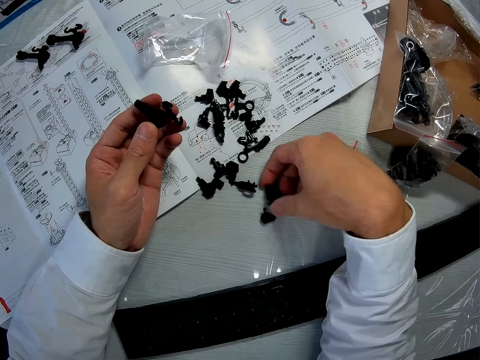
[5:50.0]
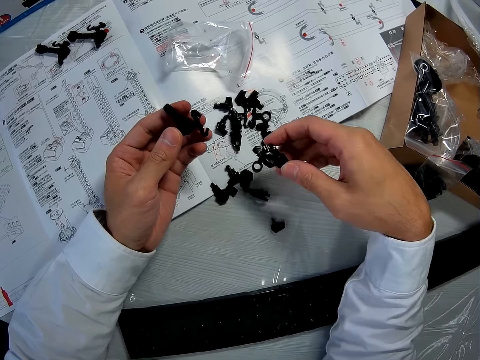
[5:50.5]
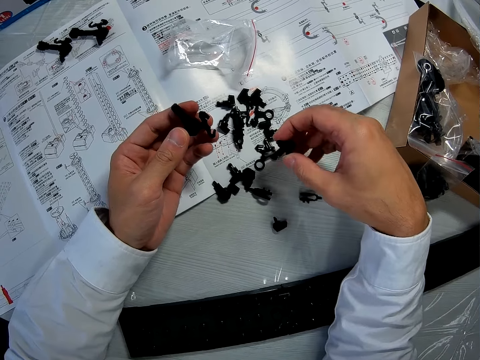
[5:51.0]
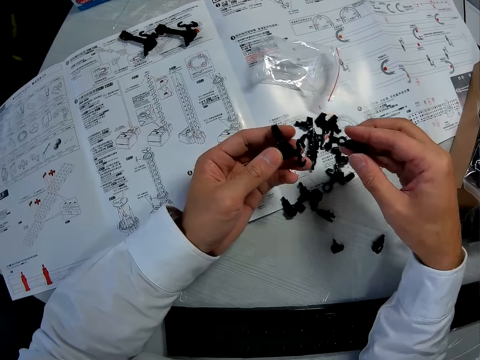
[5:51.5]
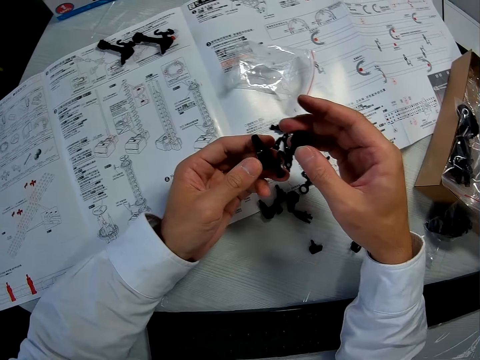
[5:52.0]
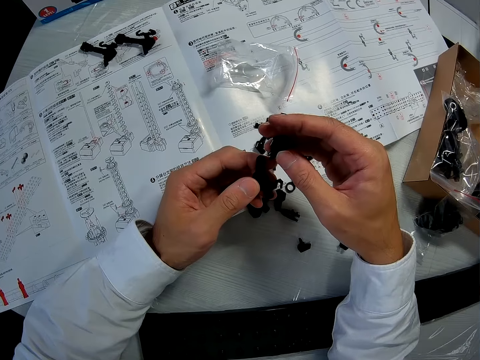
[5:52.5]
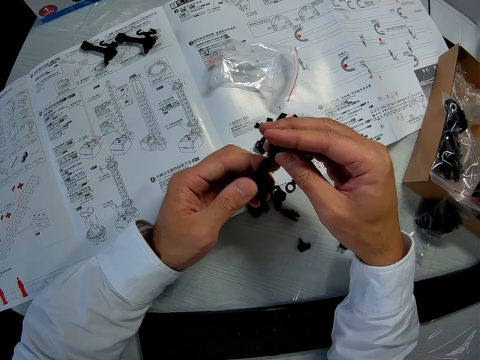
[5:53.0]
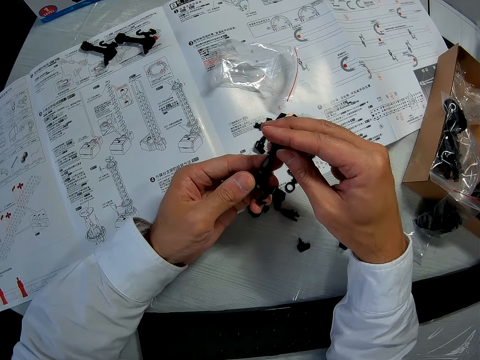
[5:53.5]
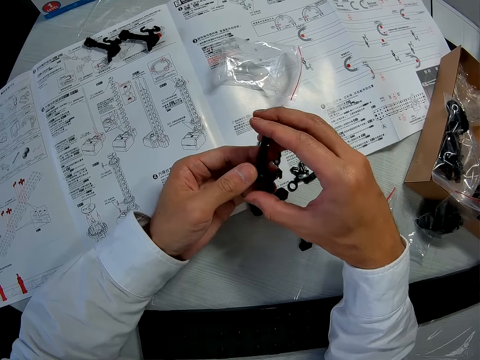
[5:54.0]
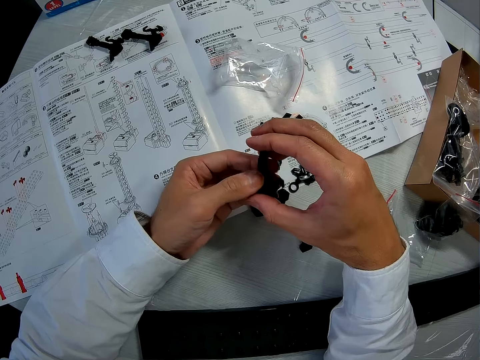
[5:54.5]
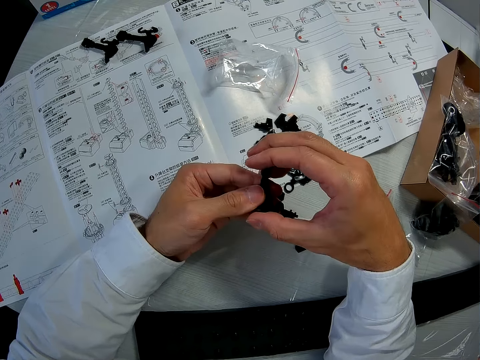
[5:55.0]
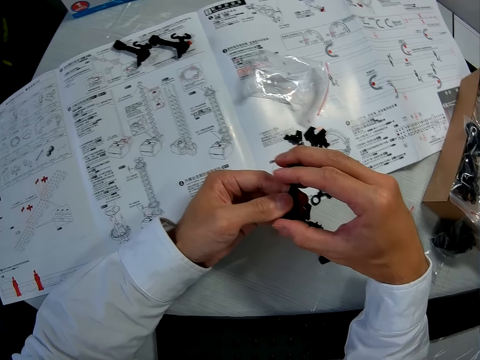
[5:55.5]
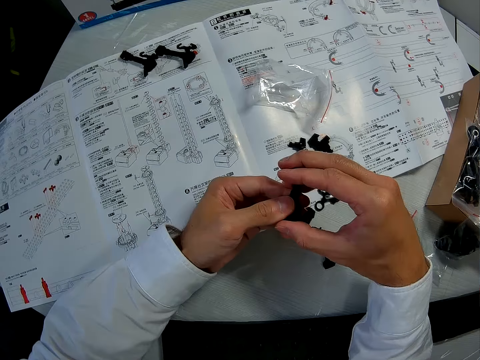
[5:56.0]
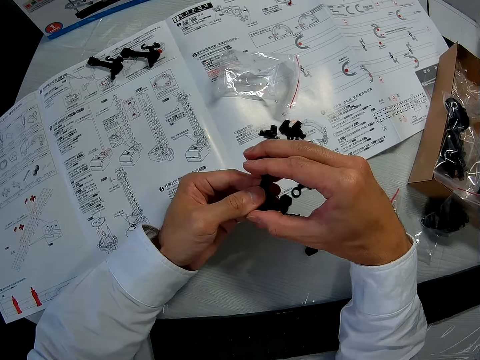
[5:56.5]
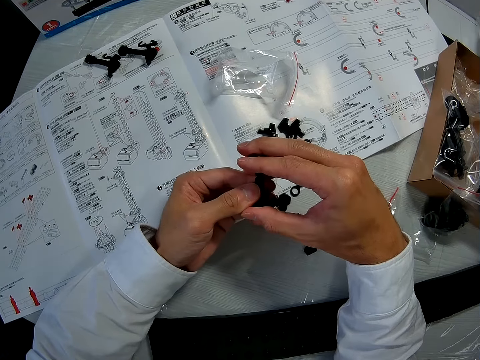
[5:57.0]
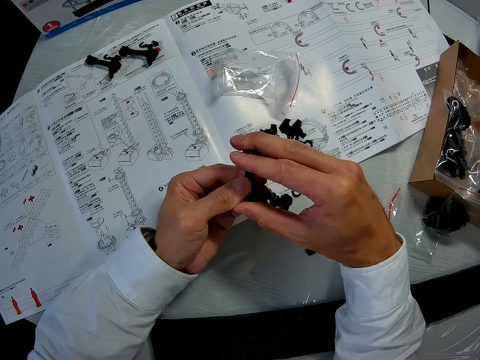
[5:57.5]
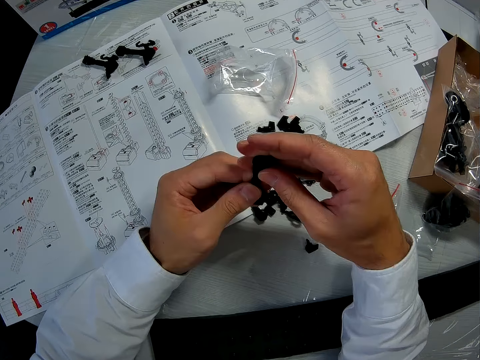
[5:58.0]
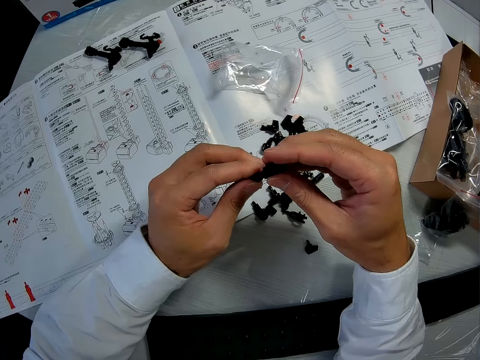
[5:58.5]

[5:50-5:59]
The camera wearer picks up another piece from the table. He moves his hand towards the other Lego piece. He joins the Lego pieces together.

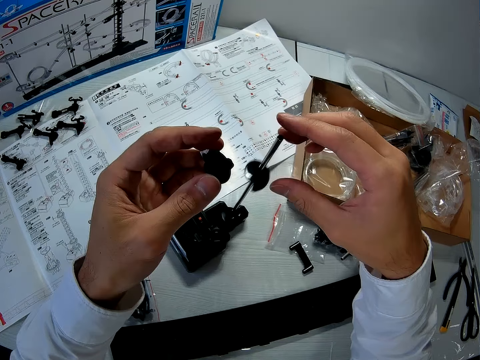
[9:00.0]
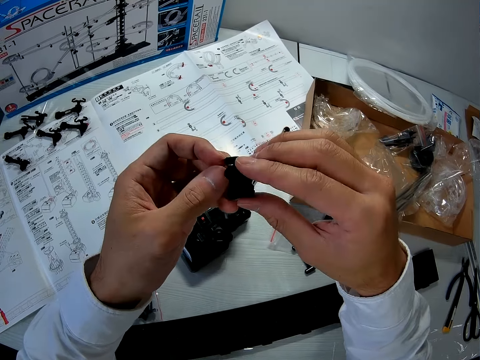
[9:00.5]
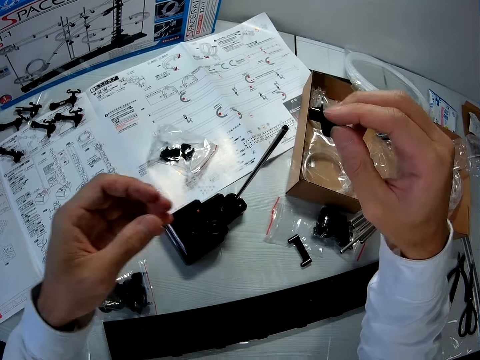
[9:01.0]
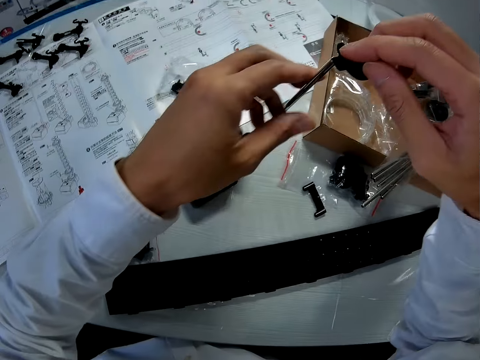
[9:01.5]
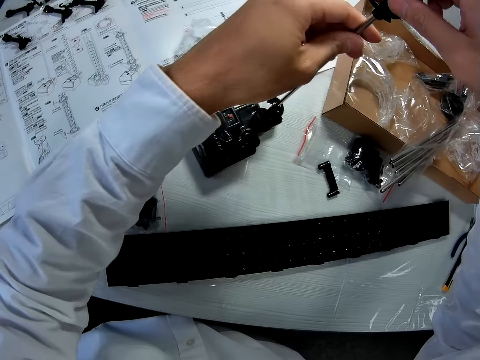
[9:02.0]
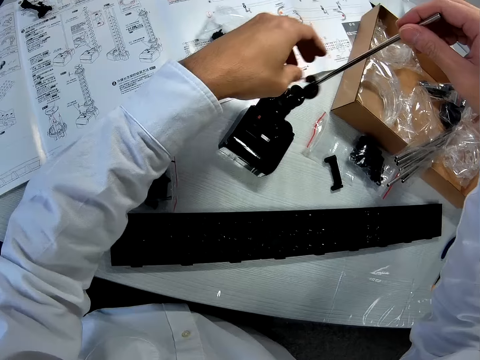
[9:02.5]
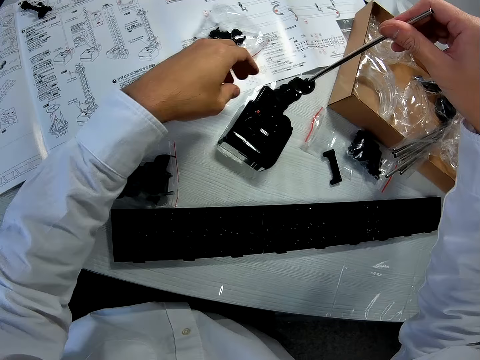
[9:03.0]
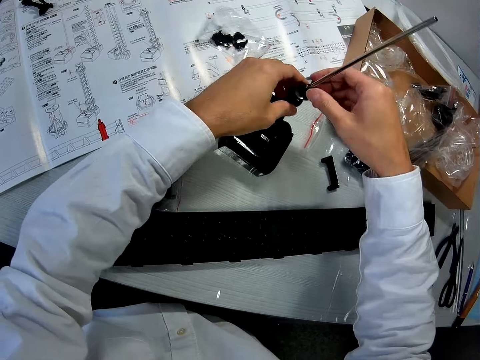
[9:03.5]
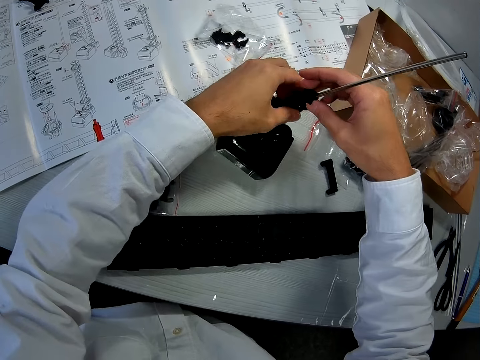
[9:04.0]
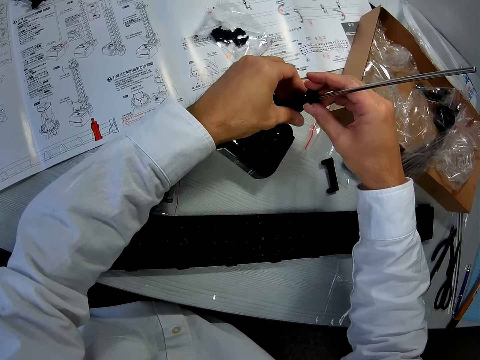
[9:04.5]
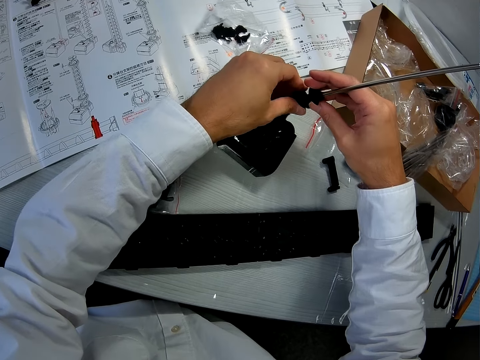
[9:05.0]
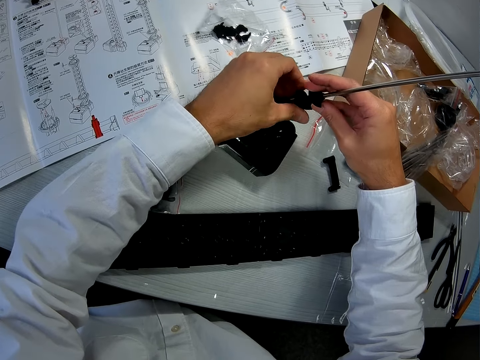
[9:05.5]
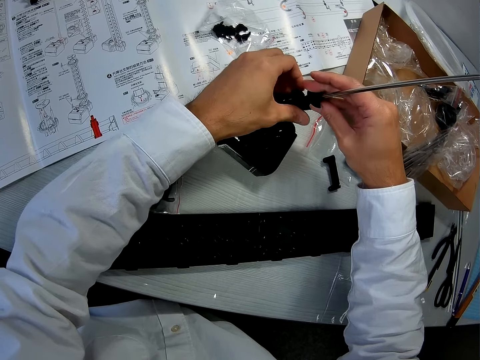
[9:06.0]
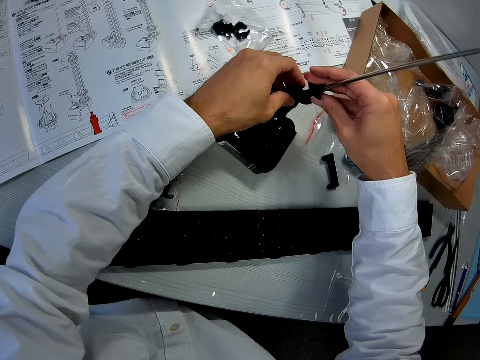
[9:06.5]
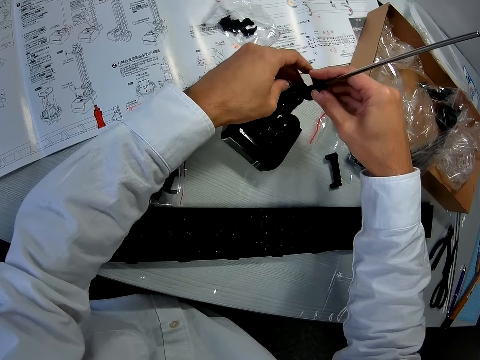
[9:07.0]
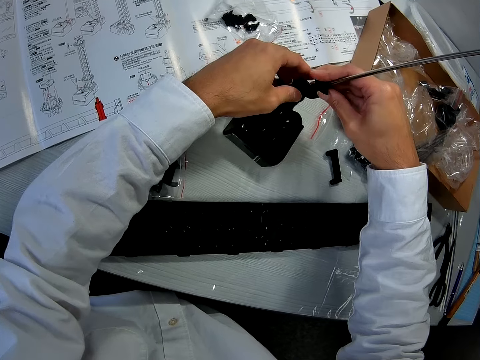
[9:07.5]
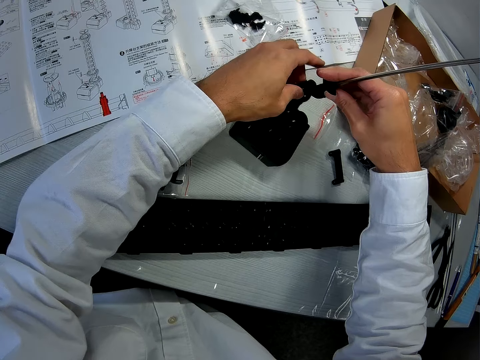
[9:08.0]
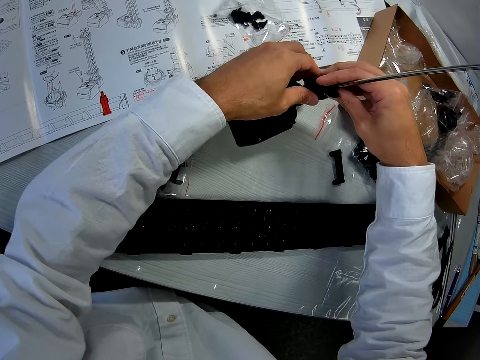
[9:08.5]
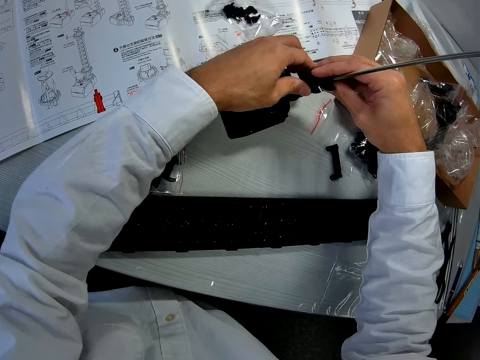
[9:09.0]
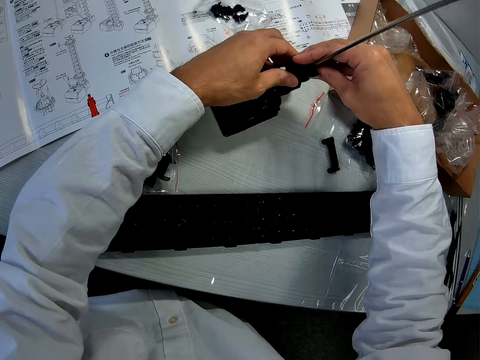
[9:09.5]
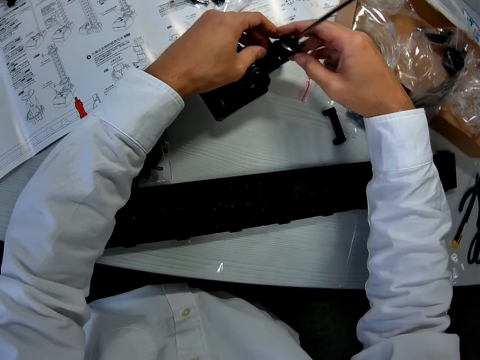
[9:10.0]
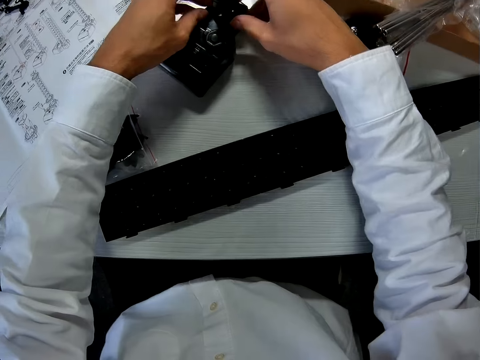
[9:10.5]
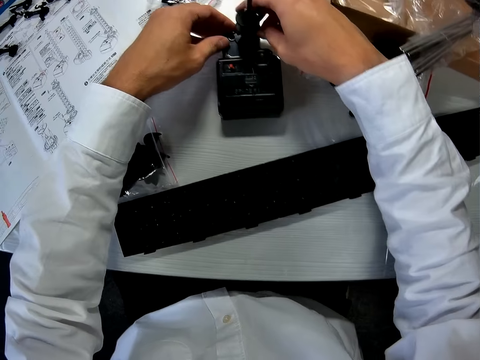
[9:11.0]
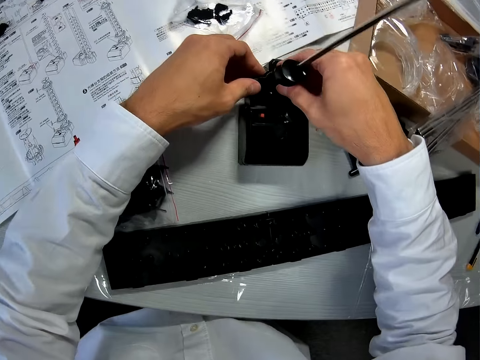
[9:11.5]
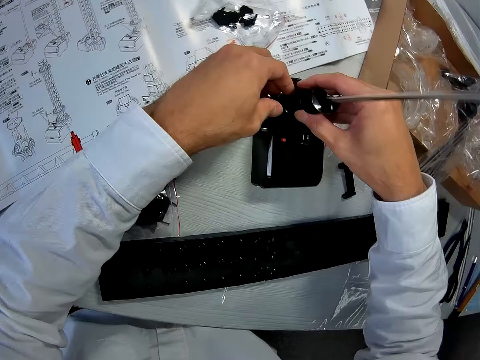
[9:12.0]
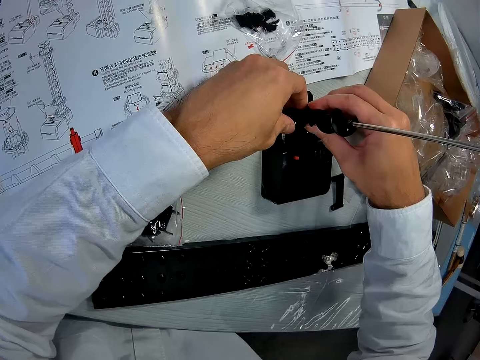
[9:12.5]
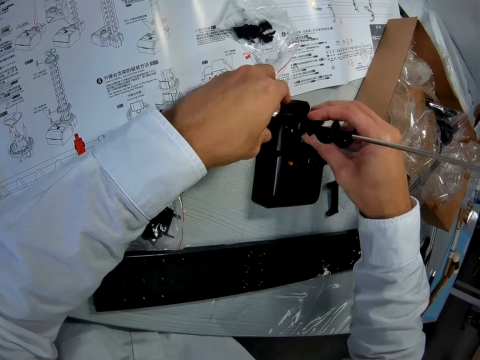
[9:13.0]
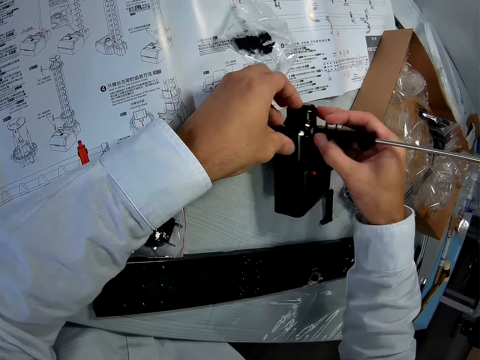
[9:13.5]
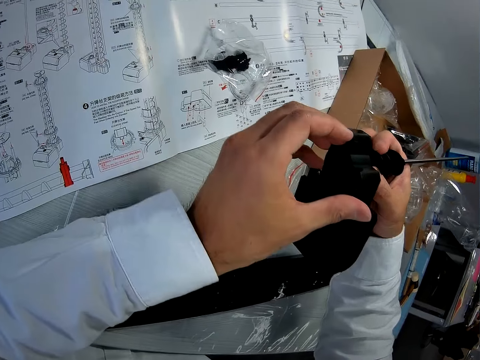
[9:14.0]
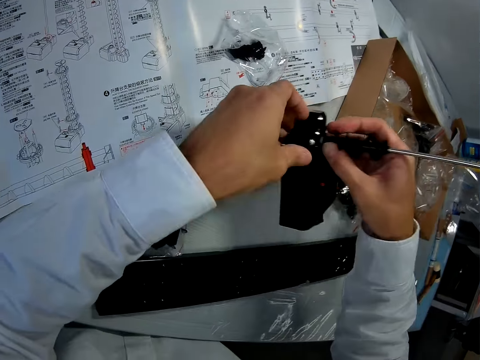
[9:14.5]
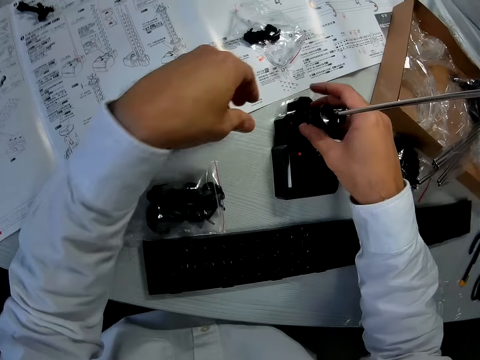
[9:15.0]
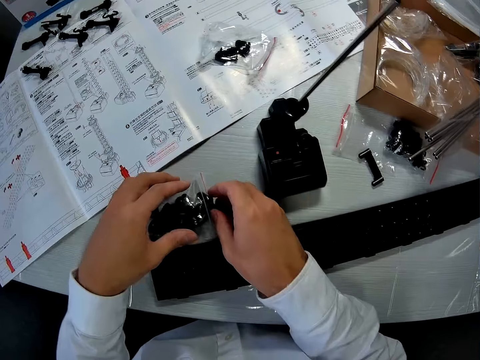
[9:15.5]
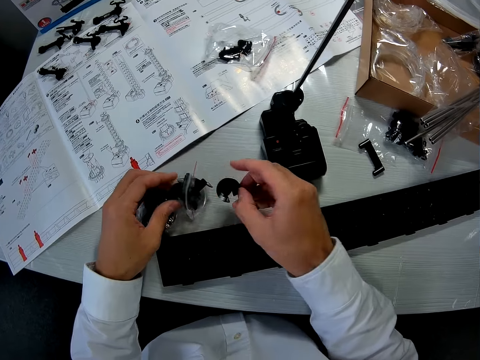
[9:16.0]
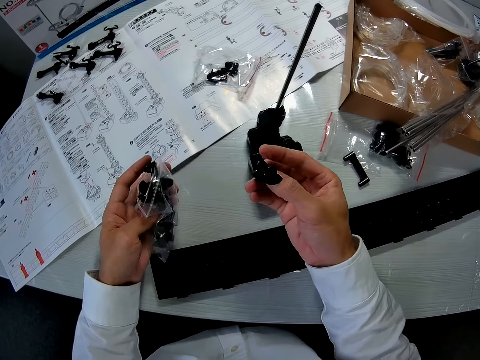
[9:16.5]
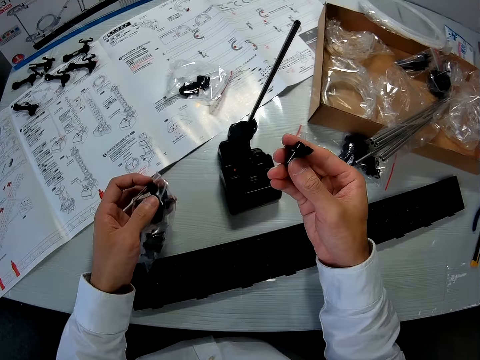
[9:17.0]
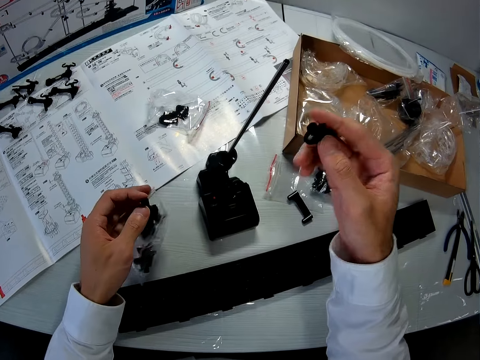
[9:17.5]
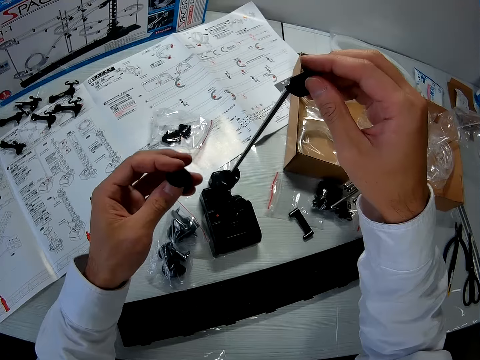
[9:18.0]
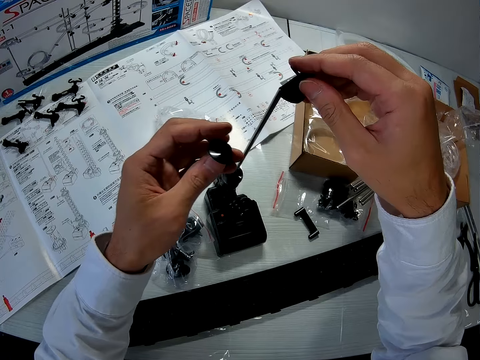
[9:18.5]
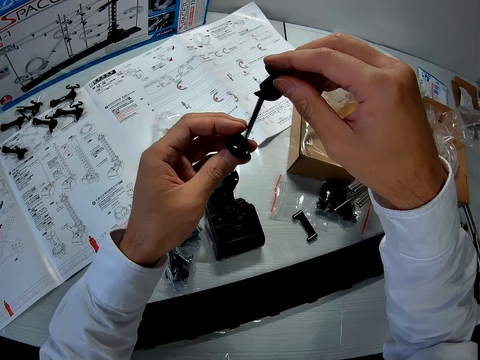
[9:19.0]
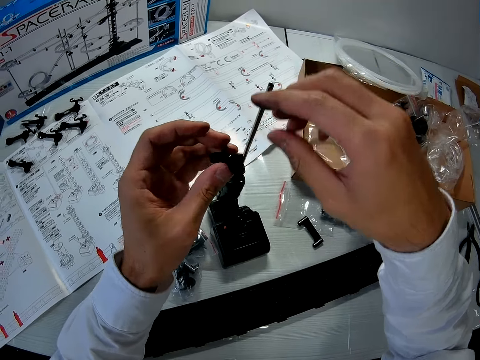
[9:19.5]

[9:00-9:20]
The camera wearer moves the piece from his left hand to his right hand. He fixes the piece to the other pieces. He holds the metal with his hand and inserts the Lego piece in the metal. He holds a piece with his left hand. He moves his hand backwards, holds the metal with his hand and lowers his hand towards the Lego. He adjusts the Lego pieces with his hands. He lifts up the toy or mechanical model from the table. He lowers the toy on the table. He brings out another piece or elevator helix from the nylon with his right hand. He brings out another piece from the nylon with his left hand. He fixes the piece in his right hand to the mechanical model. He holds another elevator helix in his hand.
